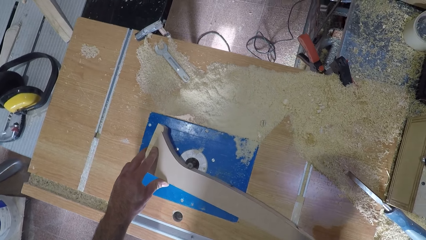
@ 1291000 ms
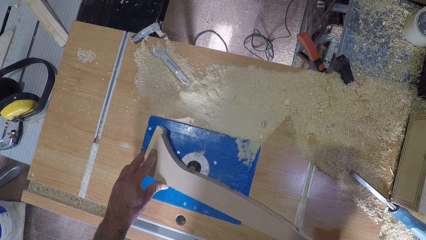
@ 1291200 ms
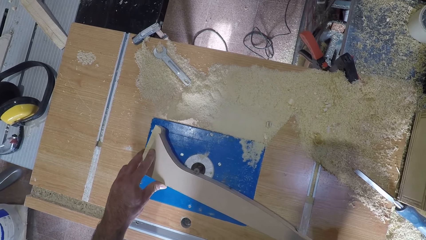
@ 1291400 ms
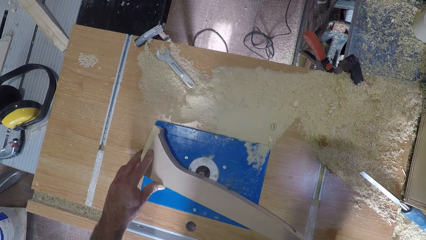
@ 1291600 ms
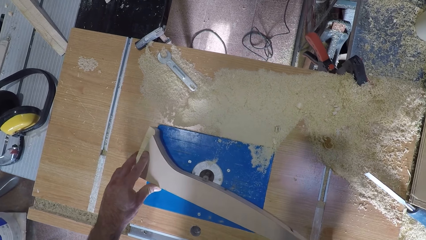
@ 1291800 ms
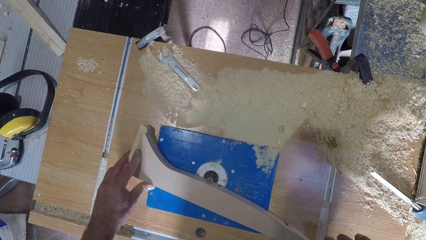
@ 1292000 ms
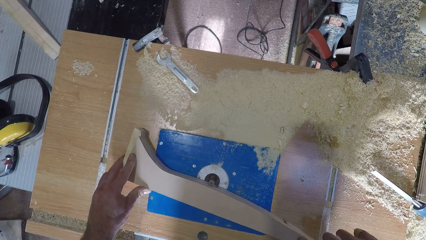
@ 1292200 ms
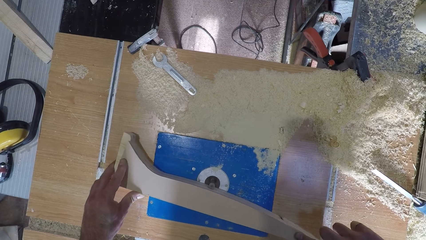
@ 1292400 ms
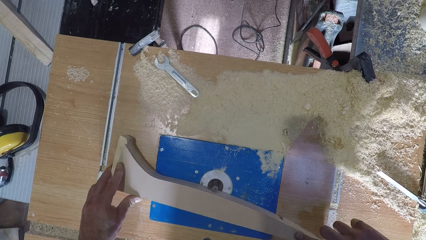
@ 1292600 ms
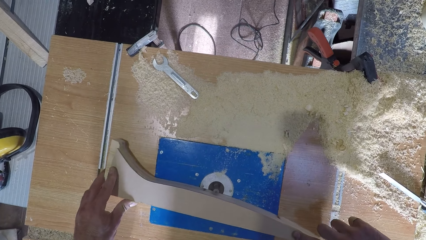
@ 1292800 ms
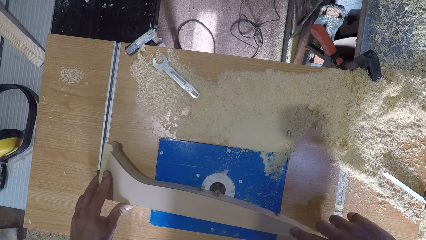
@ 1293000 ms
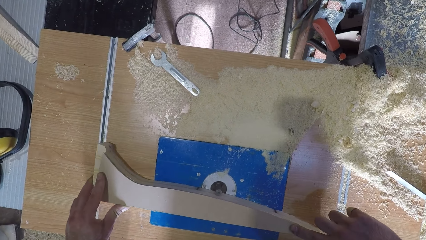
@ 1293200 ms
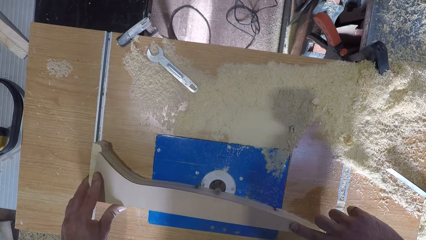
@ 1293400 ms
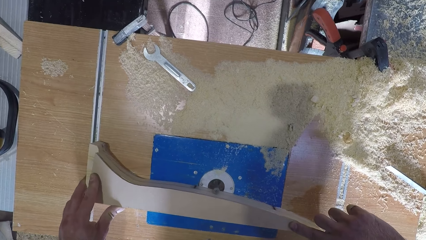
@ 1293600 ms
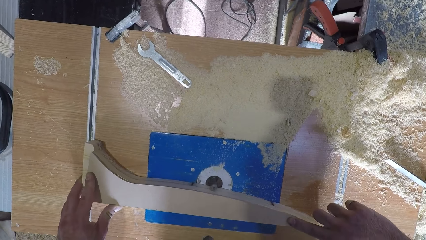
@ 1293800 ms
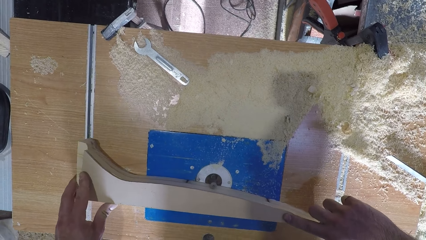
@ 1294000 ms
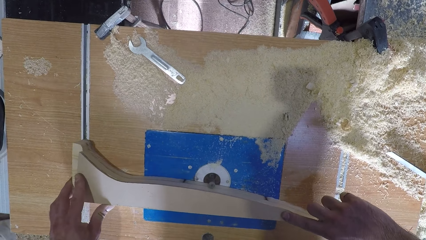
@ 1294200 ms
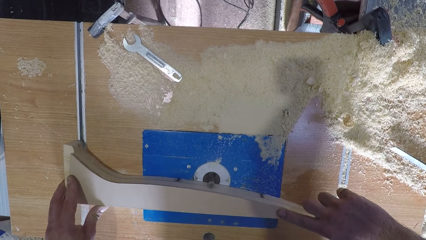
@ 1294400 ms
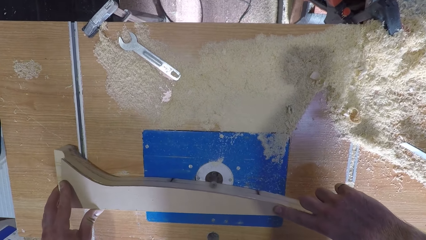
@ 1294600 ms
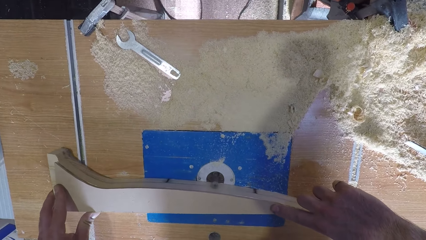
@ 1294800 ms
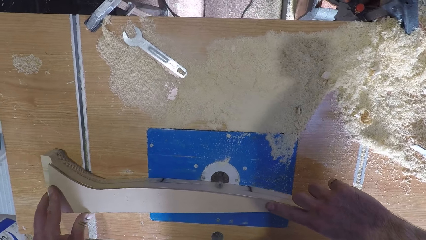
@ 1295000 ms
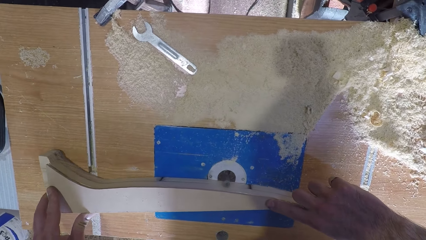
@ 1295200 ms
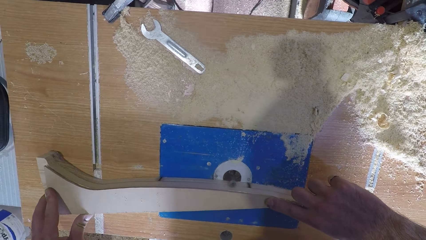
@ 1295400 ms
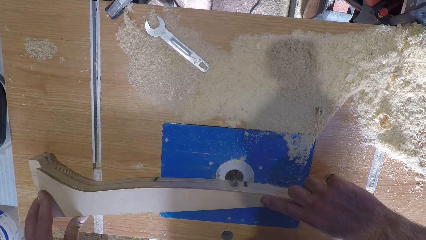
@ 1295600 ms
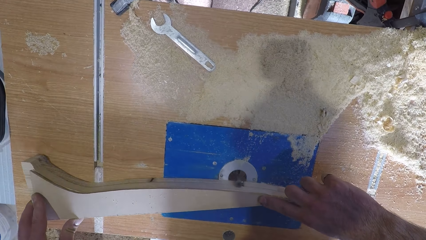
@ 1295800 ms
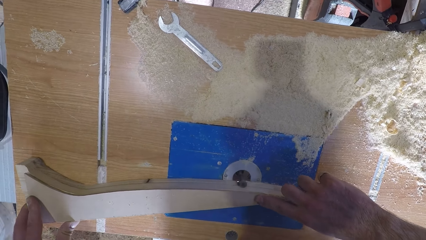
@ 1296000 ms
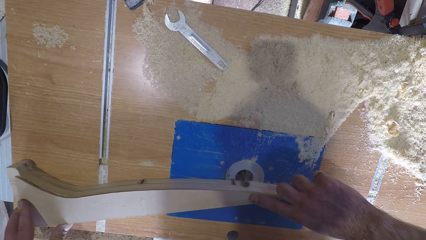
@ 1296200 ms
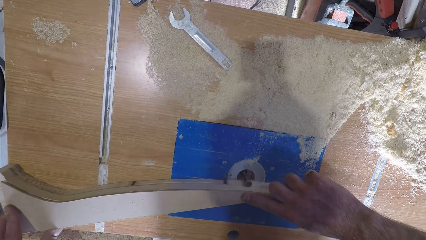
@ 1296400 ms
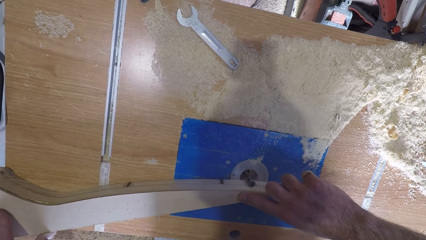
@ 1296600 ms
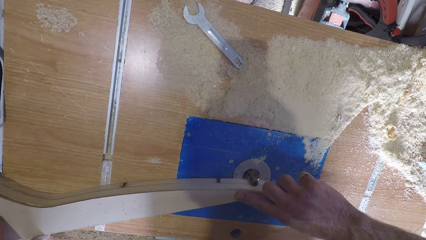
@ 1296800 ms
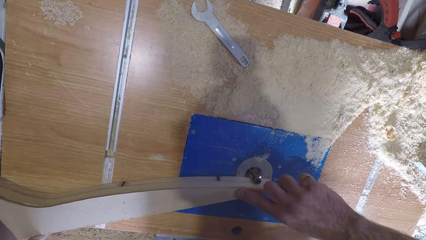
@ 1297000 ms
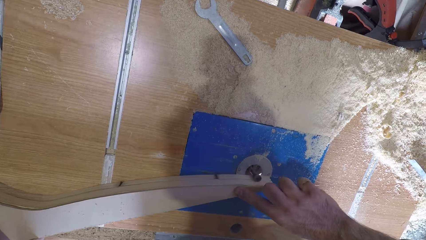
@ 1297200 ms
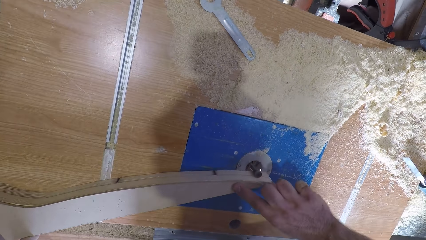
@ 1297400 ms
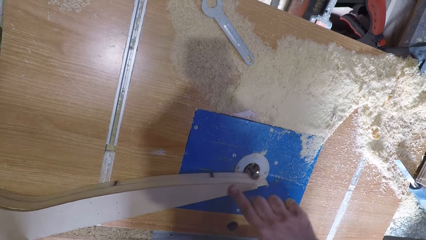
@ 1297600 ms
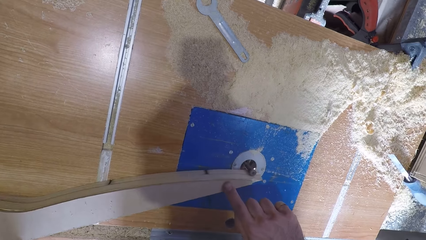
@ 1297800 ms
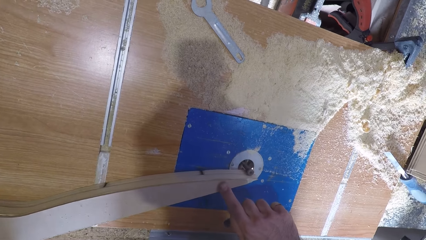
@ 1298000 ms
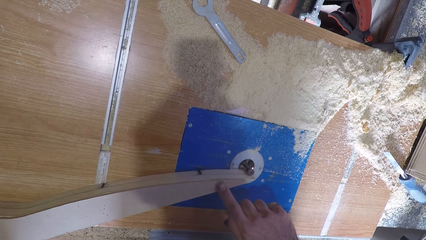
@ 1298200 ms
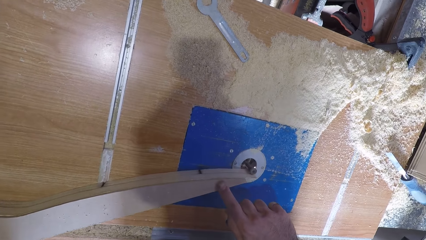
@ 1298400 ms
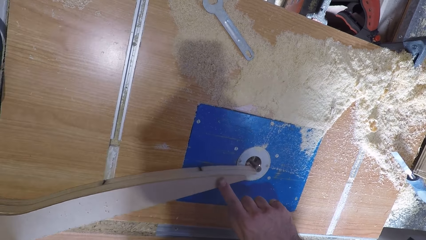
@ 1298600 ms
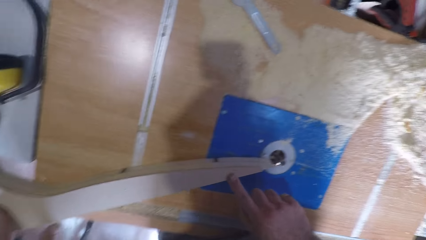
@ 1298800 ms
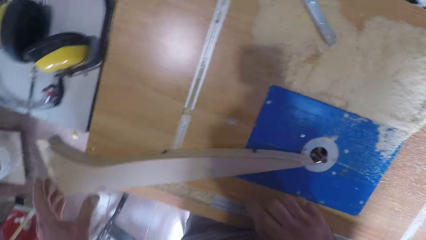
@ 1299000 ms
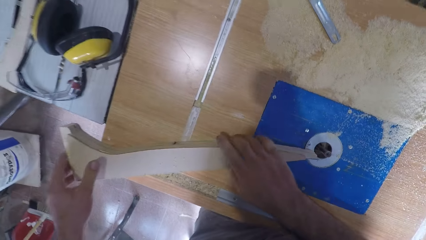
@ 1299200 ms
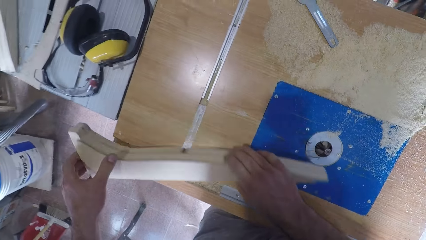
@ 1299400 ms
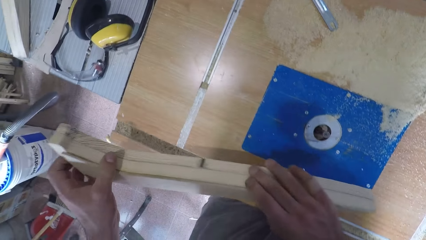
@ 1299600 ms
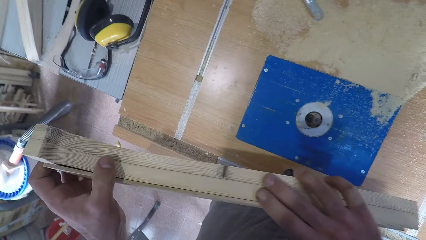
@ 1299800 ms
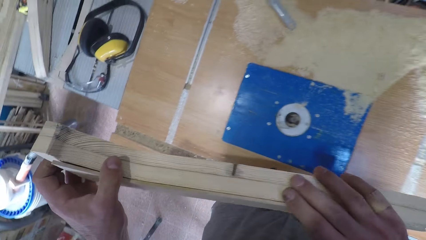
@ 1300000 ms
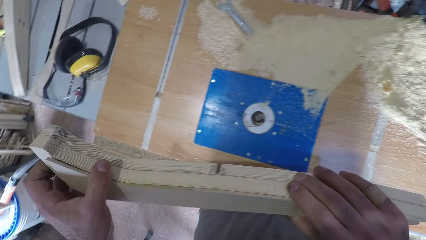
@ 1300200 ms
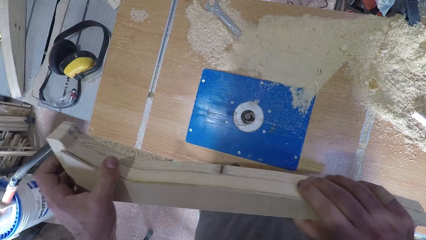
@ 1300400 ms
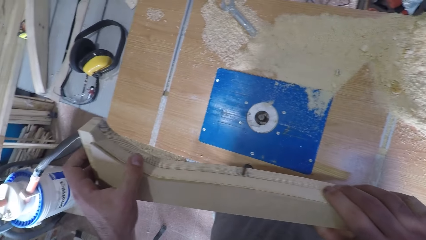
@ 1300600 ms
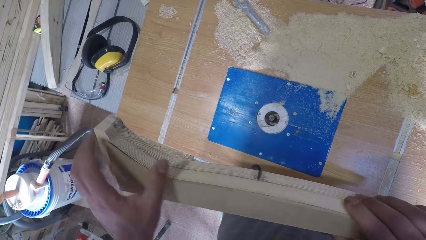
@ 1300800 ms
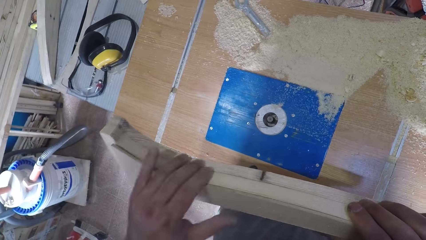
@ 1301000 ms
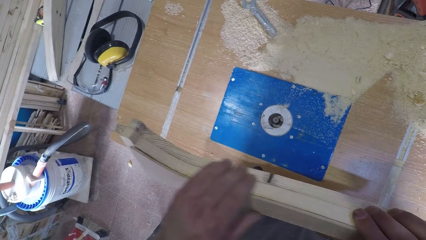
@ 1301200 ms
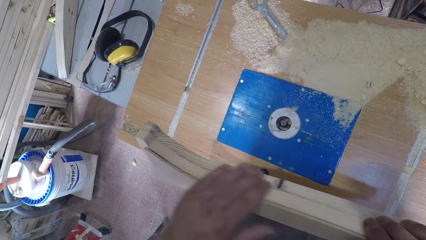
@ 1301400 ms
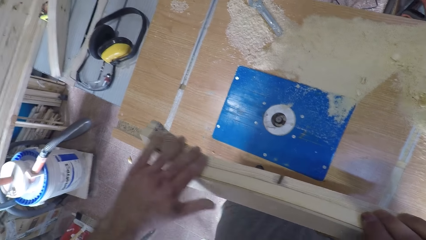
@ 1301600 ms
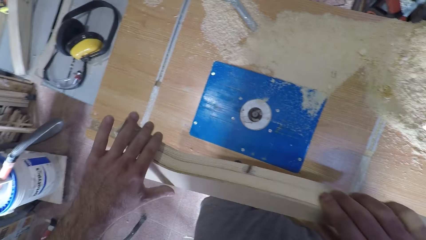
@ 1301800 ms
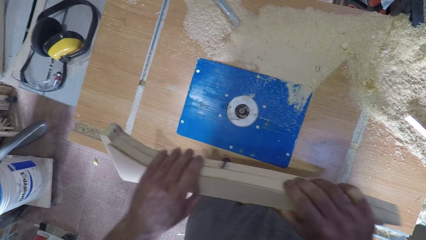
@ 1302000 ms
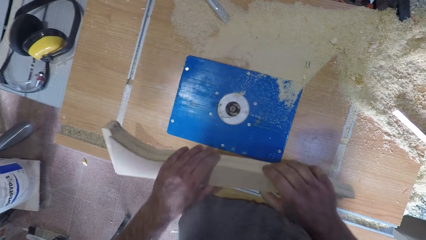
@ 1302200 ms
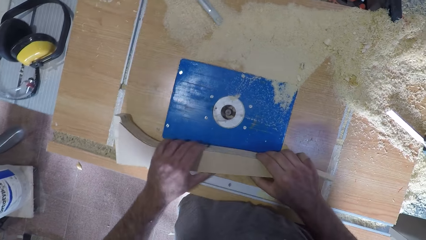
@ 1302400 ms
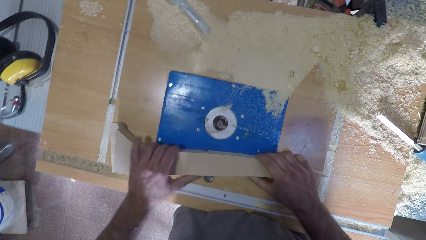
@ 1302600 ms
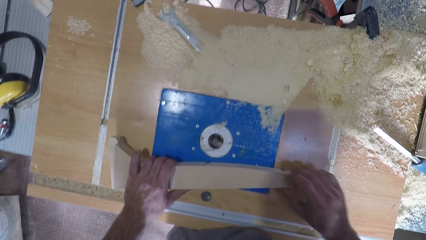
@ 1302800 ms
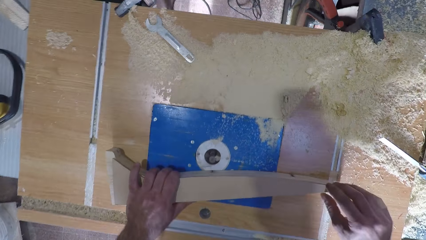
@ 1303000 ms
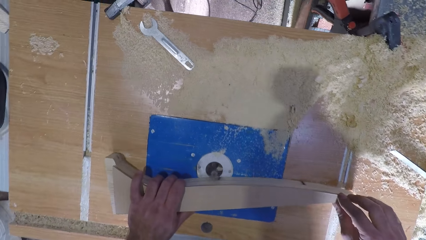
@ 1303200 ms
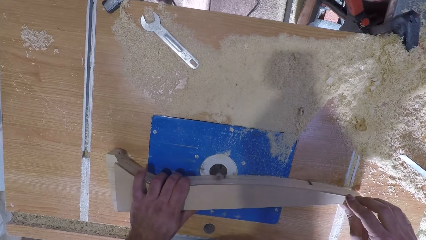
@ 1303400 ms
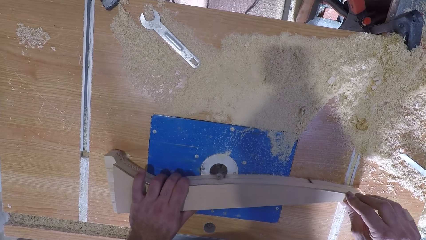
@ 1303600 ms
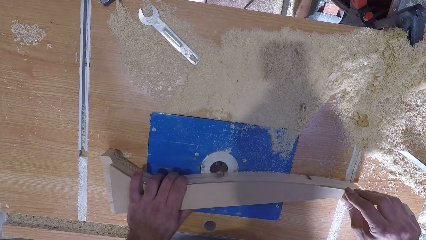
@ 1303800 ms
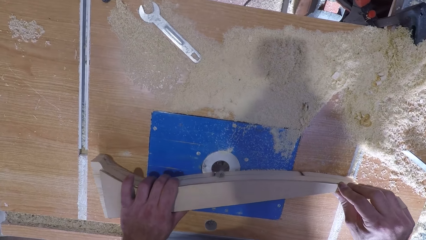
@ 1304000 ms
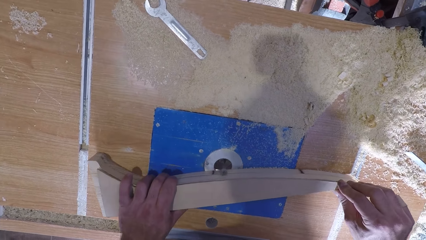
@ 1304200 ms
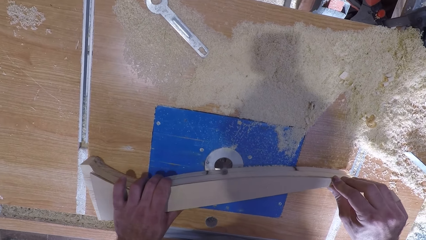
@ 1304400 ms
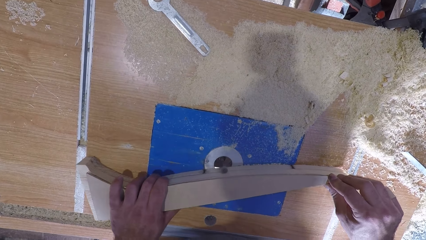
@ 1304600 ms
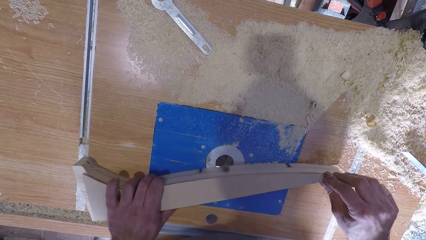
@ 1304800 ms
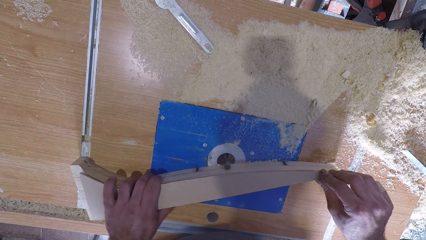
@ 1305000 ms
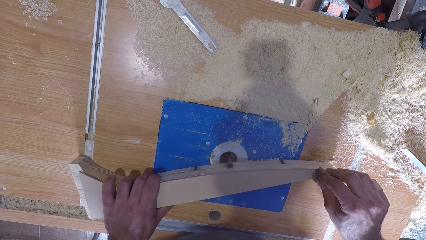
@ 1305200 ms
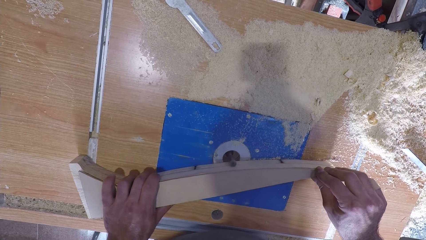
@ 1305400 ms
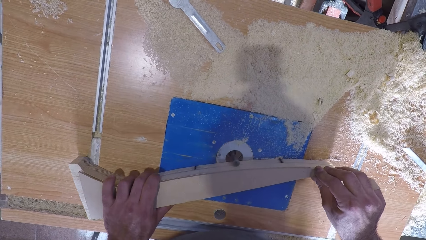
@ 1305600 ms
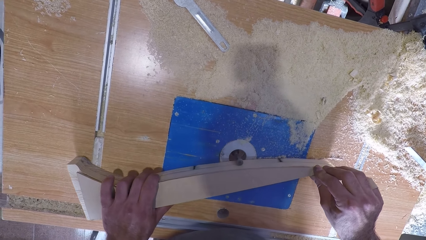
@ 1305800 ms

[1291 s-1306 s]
The camera wearer lifts the wood with both hands. He turns the wood with both hands. He holds the timber. He touches the wood with his left hand. He moves the wood with both hands on the table saw. He smoothens the edge of the wood with the table saw. He curves the timber.
